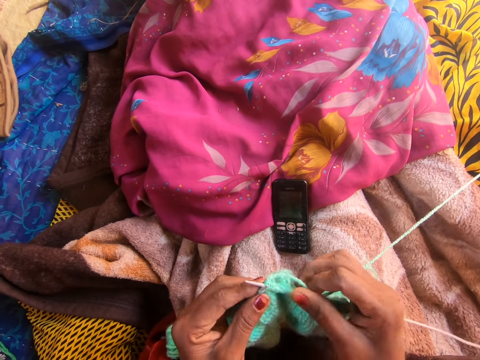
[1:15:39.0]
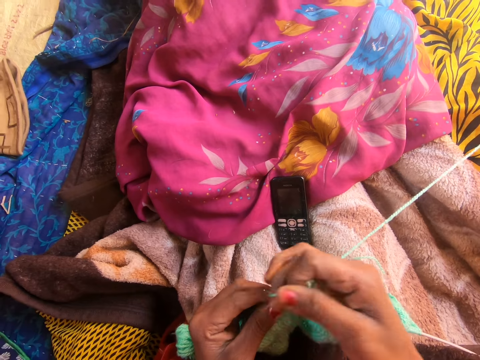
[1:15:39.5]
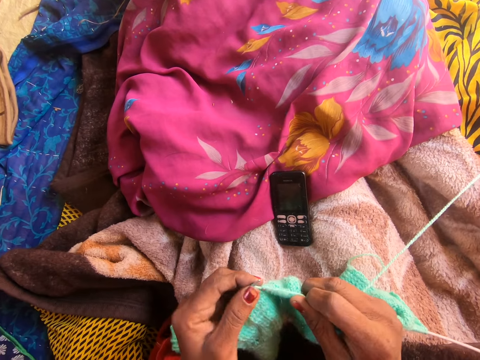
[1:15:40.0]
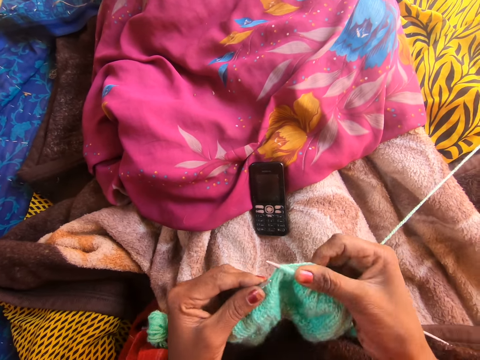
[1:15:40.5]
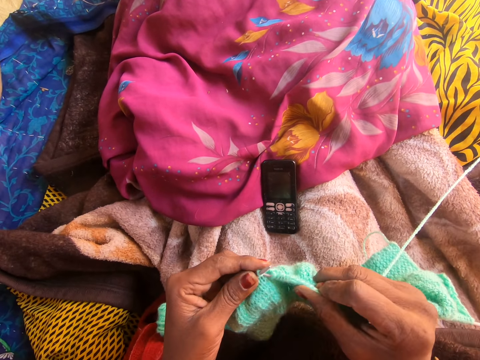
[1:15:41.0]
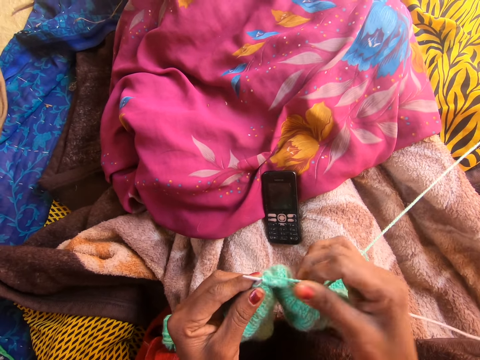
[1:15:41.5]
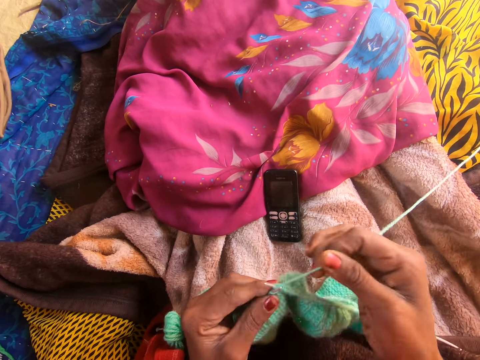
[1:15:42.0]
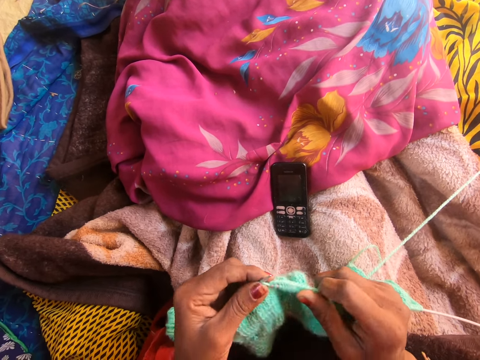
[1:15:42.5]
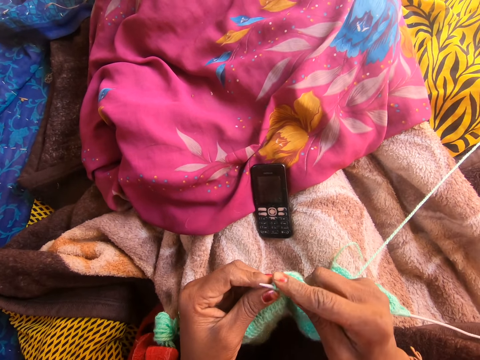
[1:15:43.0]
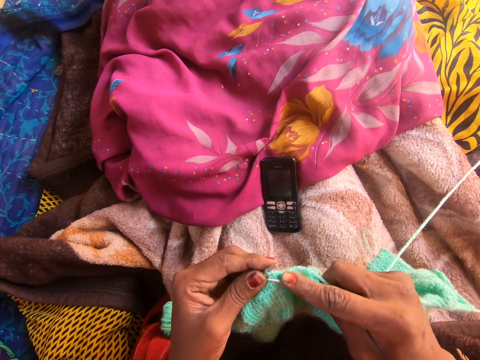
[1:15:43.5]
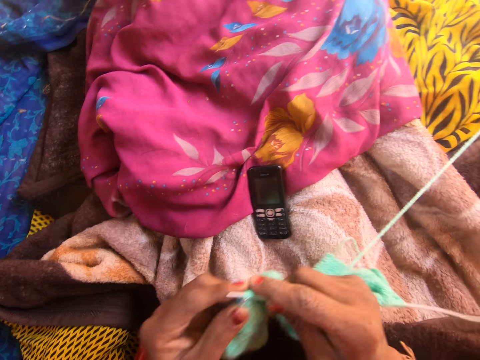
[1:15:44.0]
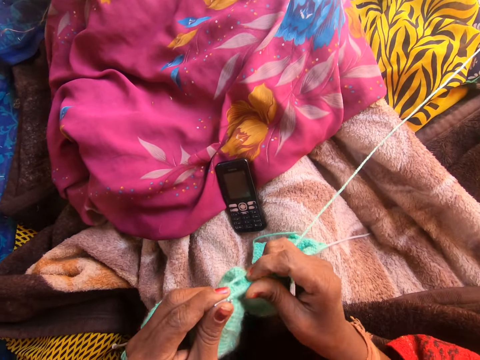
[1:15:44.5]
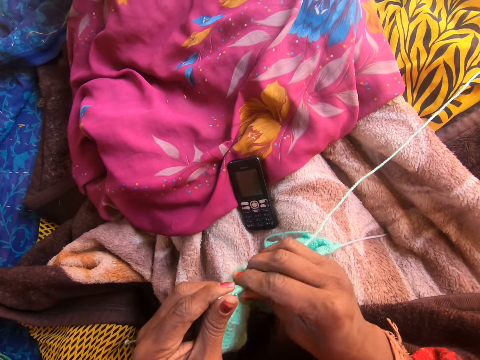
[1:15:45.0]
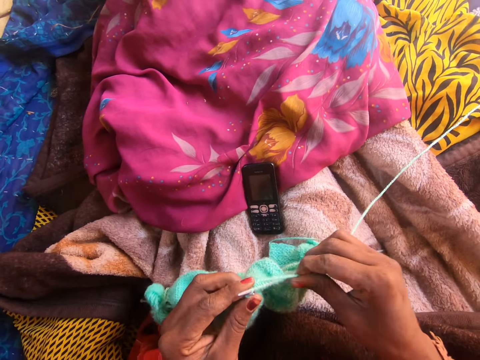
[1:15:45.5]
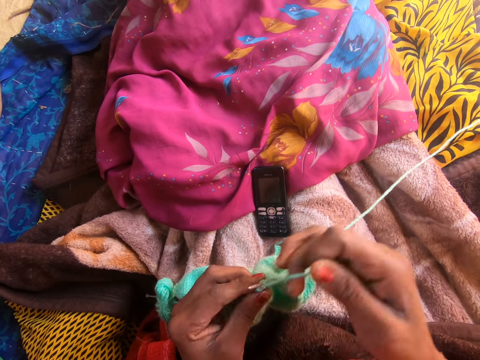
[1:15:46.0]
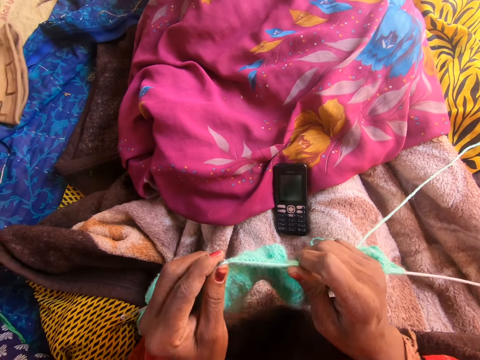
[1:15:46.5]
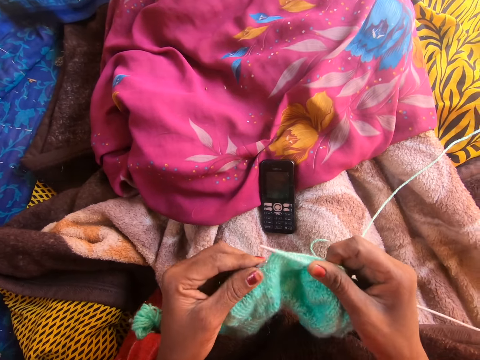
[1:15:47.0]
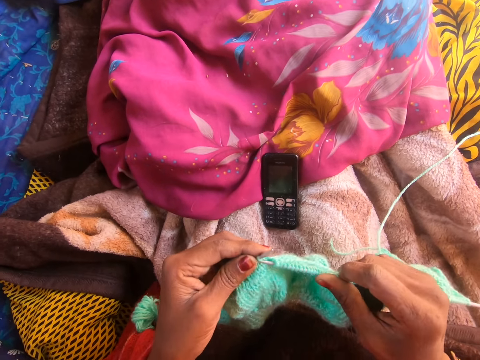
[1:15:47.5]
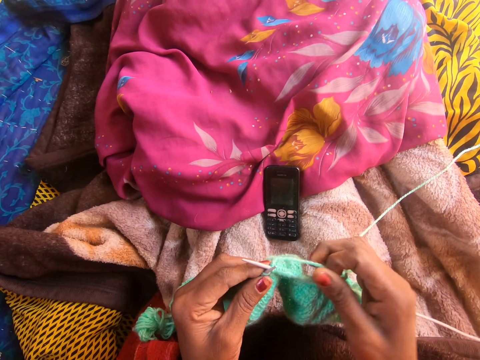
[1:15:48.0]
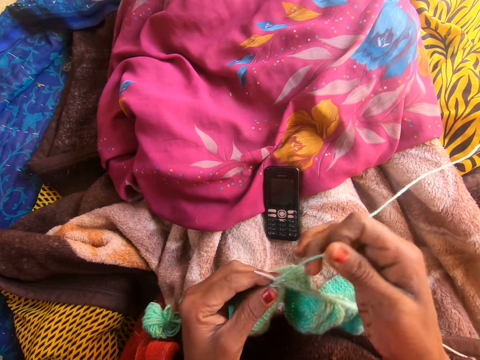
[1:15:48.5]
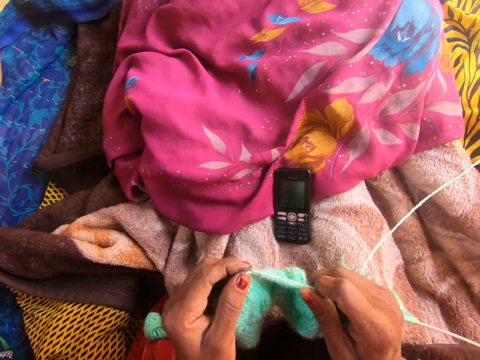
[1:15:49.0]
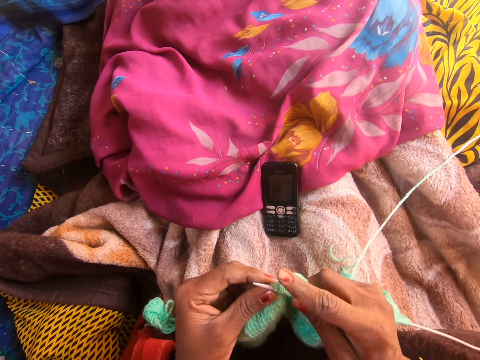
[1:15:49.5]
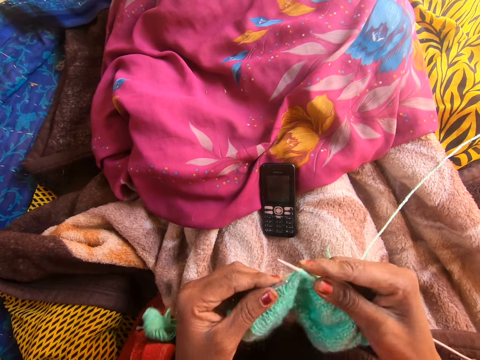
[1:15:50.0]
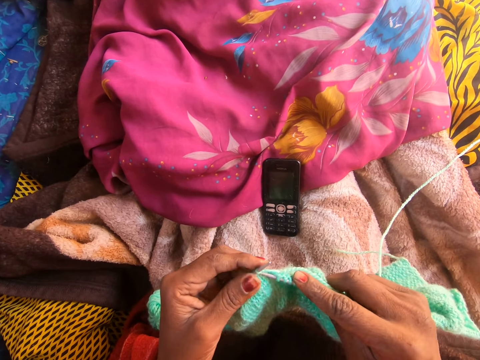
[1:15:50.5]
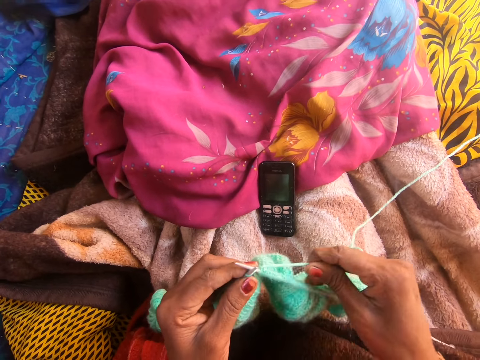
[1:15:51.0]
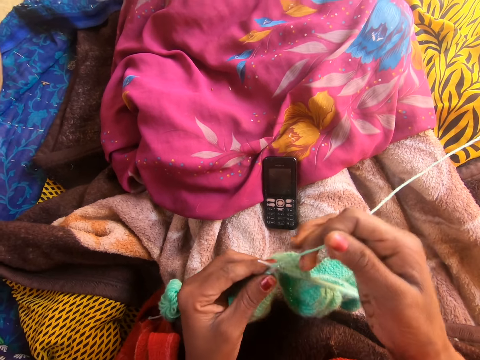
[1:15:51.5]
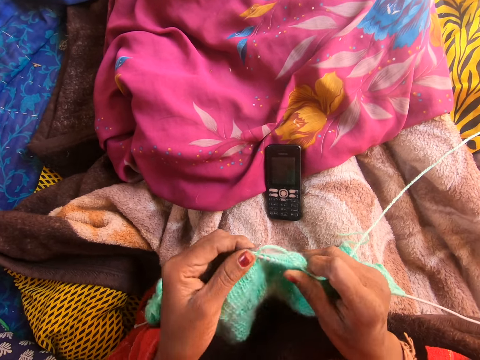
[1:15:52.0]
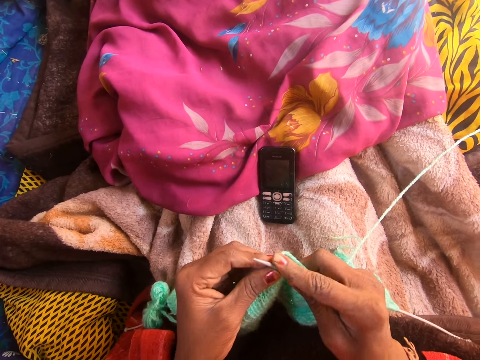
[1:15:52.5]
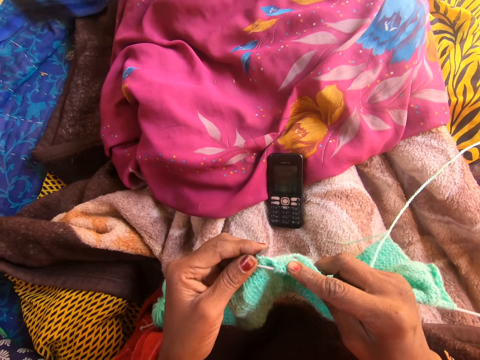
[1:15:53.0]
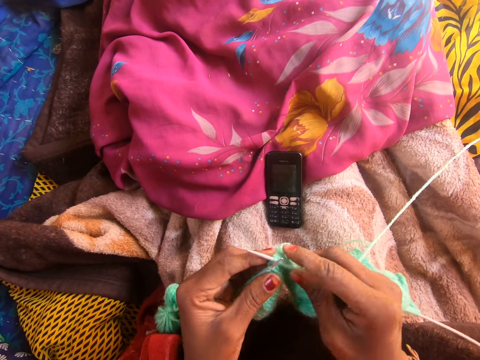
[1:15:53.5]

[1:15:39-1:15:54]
The camera wearer talks on the phone with a person. She adjusts the yarn along the first knitting pin with her right hand. She knits the yarn with the knitting needle.

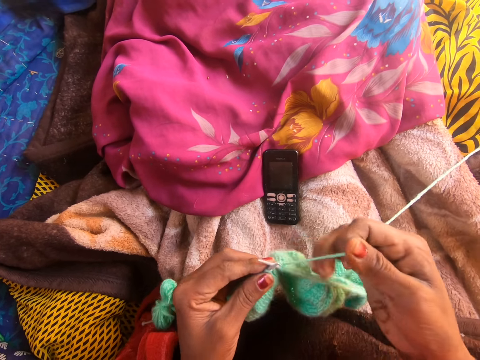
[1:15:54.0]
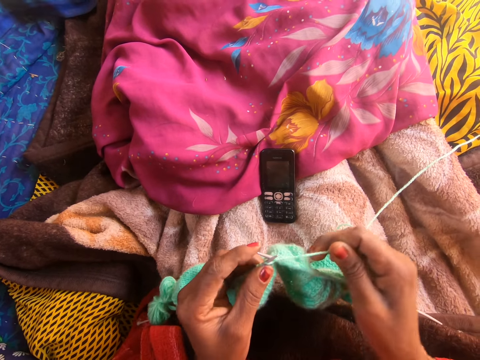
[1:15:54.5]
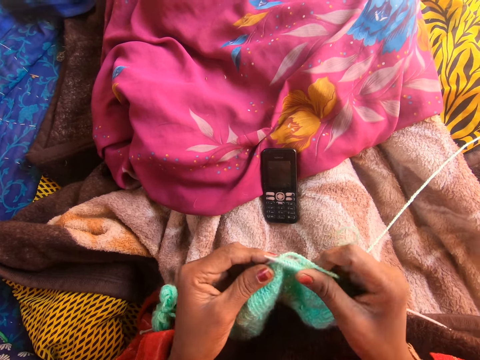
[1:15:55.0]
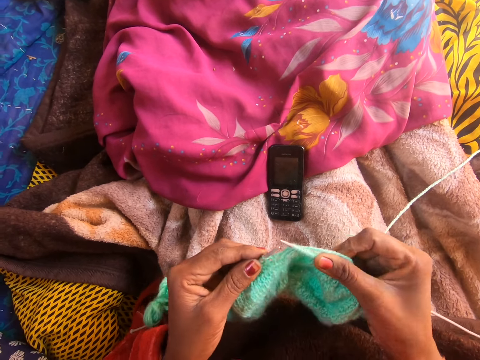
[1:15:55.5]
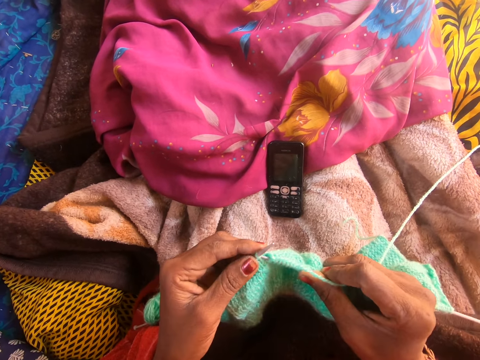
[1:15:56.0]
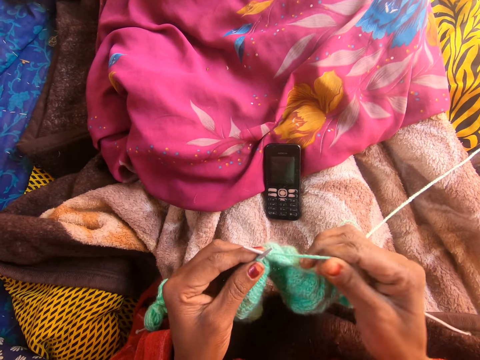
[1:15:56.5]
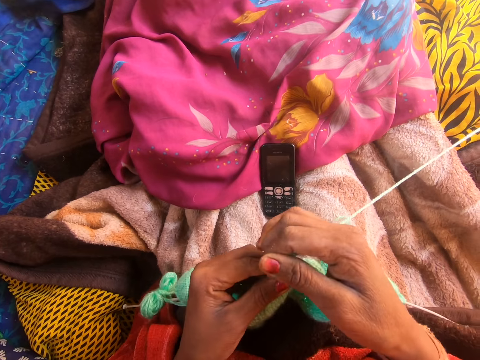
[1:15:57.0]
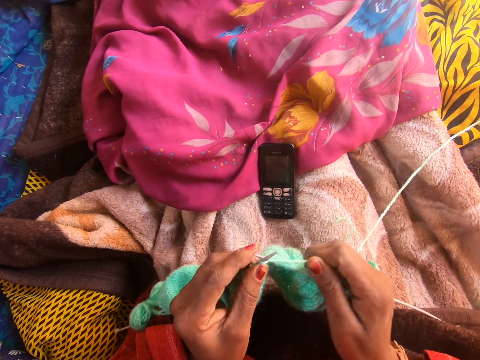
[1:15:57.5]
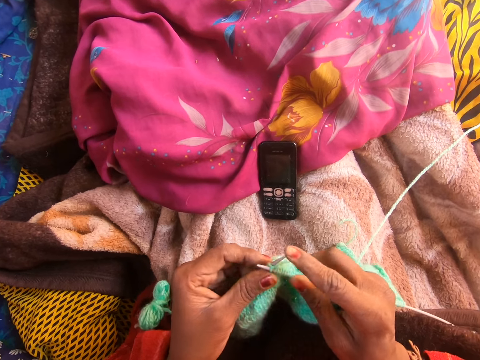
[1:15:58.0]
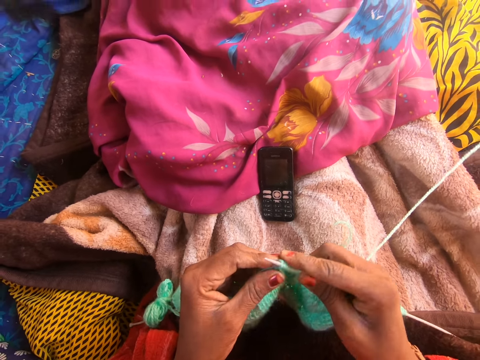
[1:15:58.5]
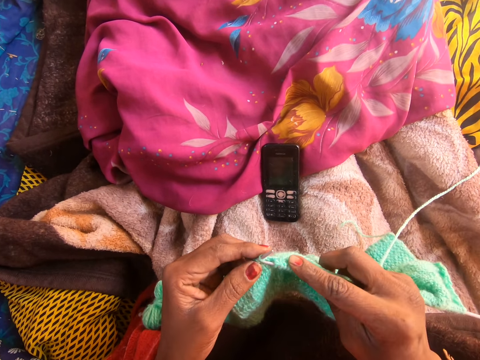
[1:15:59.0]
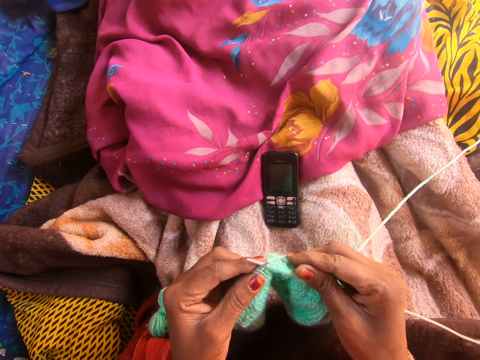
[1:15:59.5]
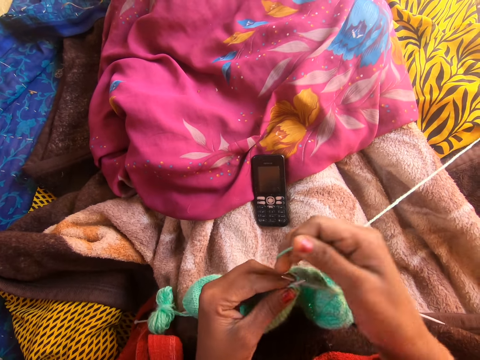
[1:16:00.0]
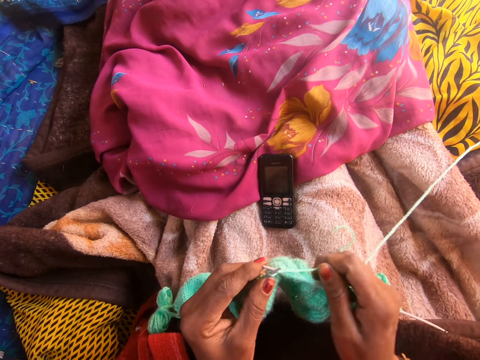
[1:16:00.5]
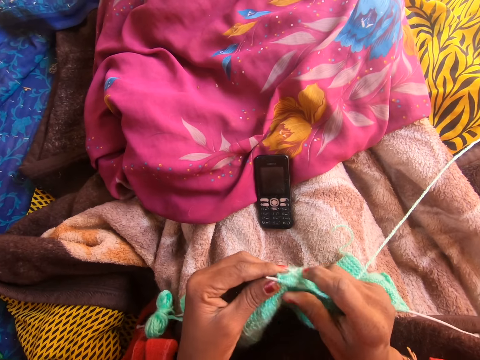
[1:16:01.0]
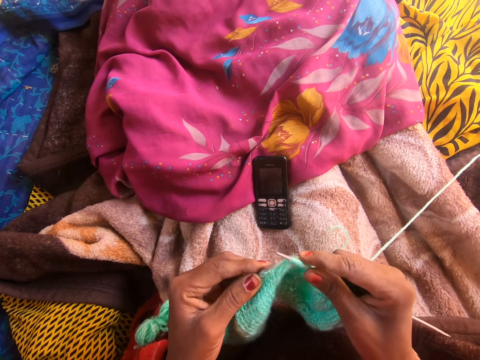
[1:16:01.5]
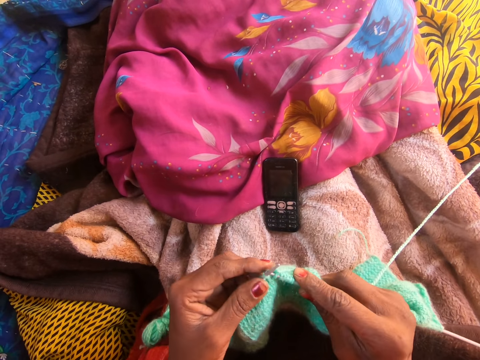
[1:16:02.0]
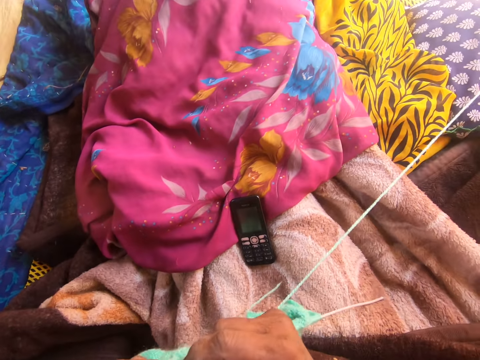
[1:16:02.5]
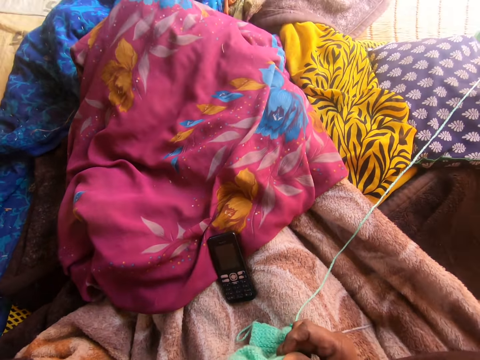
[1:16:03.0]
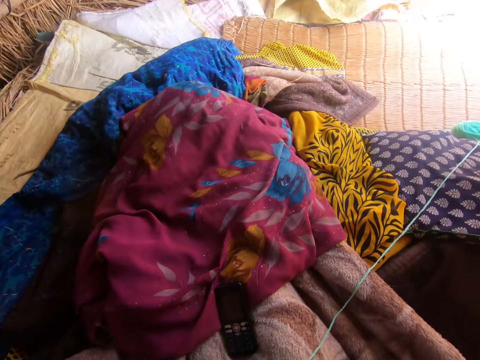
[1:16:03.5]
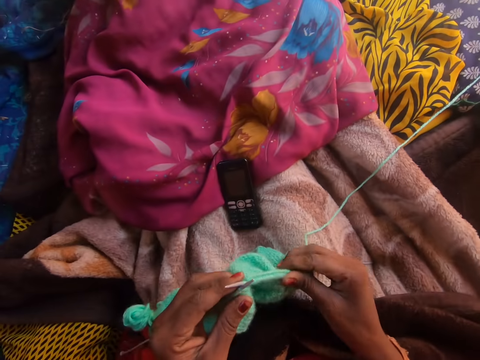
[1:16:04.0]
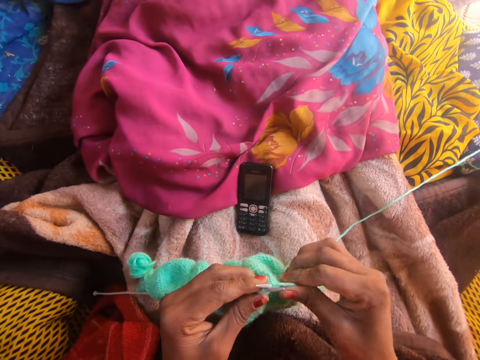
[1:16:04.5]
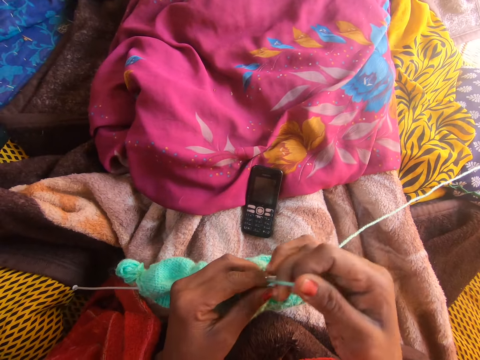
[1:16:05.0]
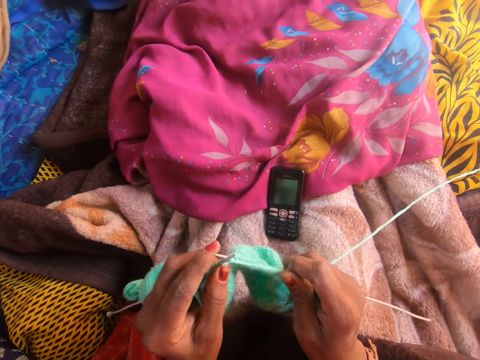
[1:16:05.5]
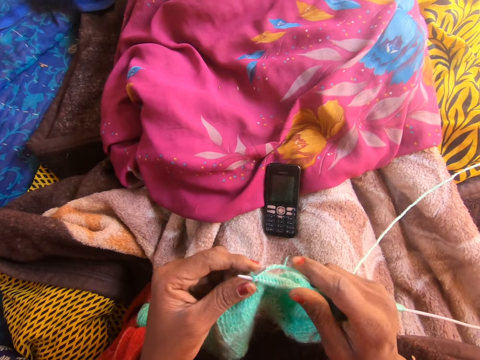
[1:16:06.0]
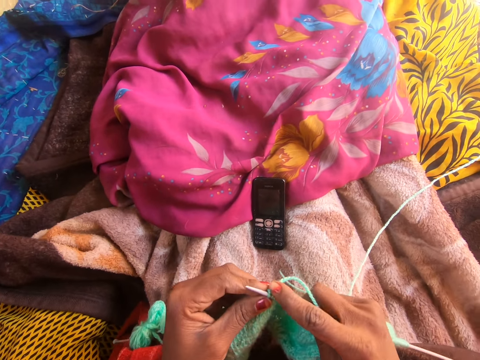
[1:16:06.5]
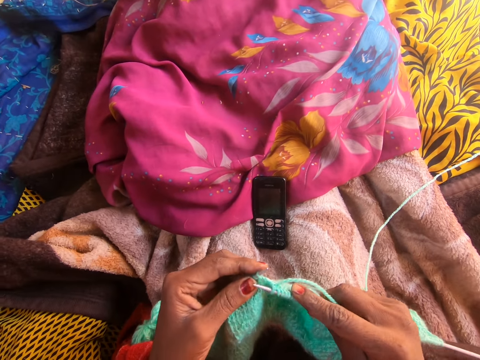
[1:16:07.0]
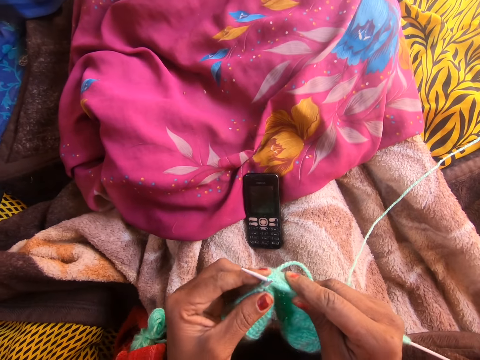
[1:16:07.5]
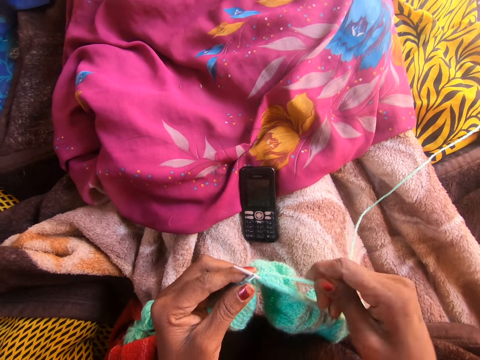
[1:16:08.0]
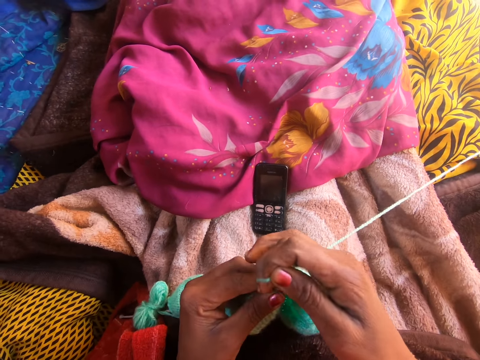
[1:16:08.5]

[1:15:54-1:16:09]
The camera wearer talks on the phone with a person. She adjusts the yarn along the first knitting pin with her right hand. She knits the yarn with the knitting needle. She talks on the phone with the person.
